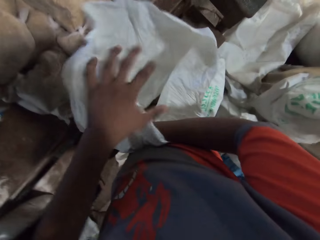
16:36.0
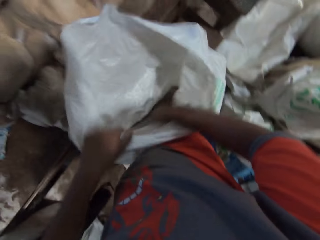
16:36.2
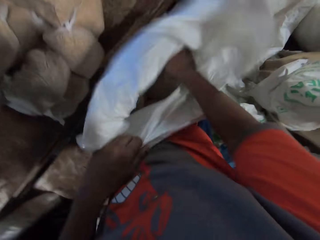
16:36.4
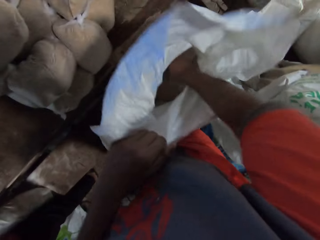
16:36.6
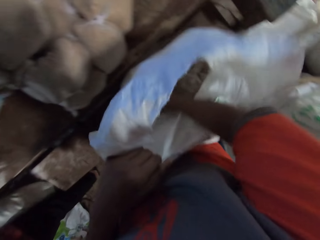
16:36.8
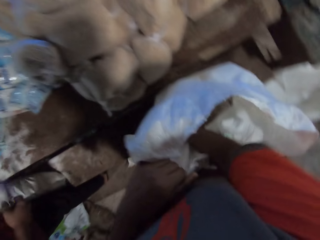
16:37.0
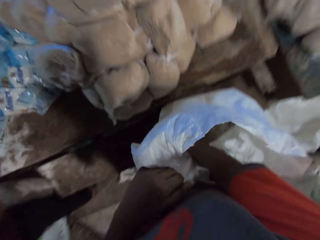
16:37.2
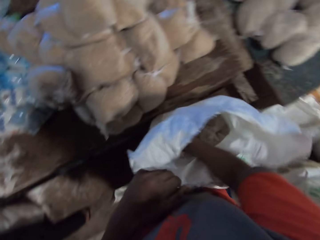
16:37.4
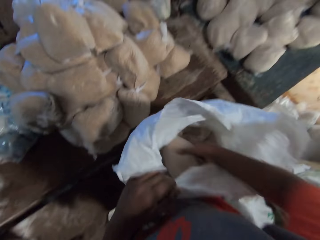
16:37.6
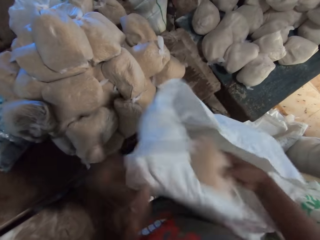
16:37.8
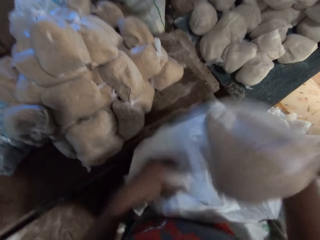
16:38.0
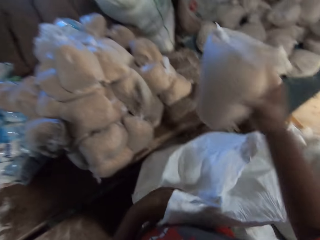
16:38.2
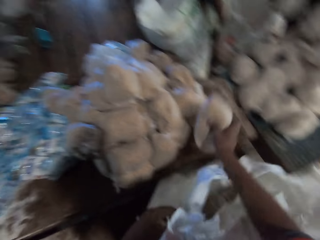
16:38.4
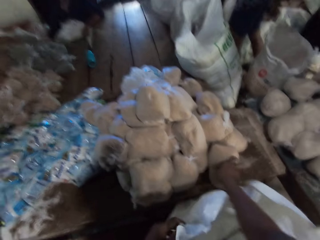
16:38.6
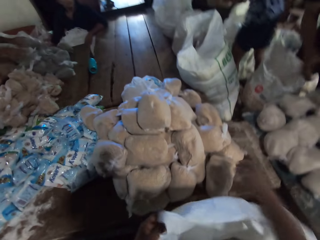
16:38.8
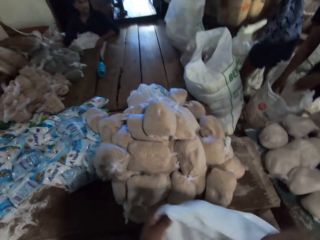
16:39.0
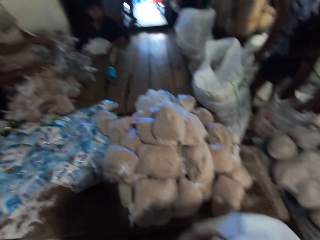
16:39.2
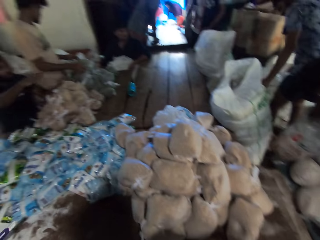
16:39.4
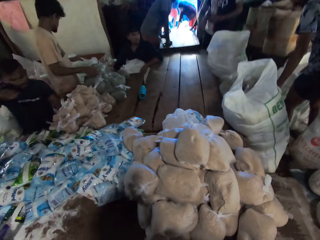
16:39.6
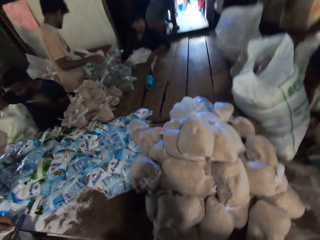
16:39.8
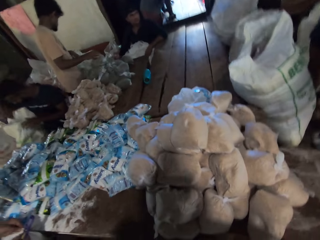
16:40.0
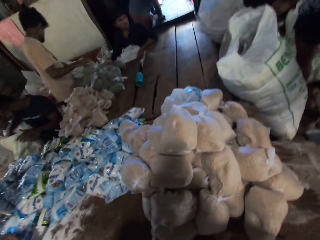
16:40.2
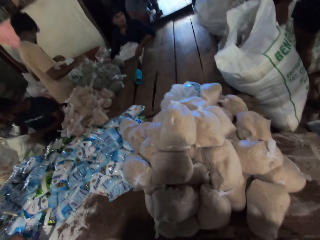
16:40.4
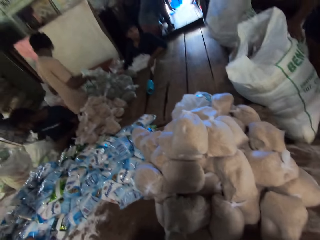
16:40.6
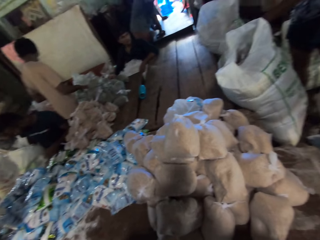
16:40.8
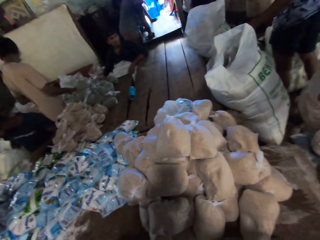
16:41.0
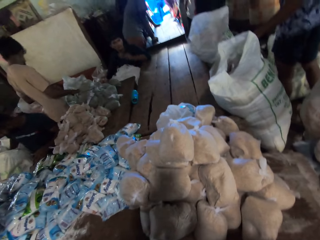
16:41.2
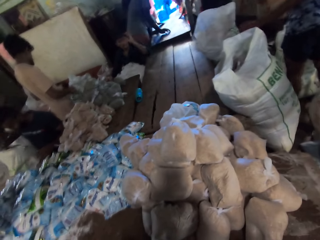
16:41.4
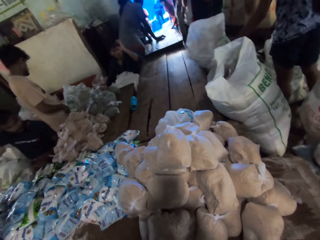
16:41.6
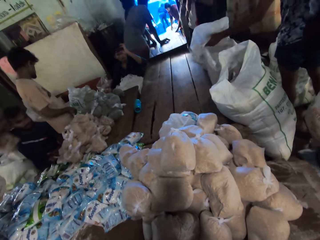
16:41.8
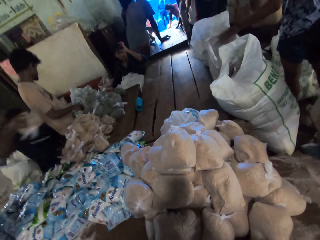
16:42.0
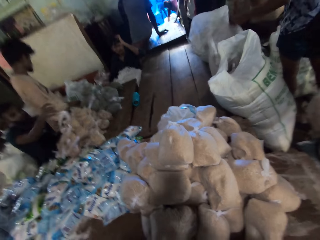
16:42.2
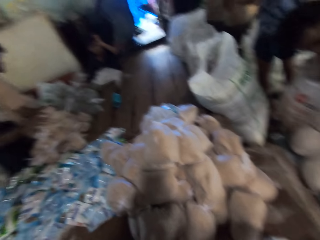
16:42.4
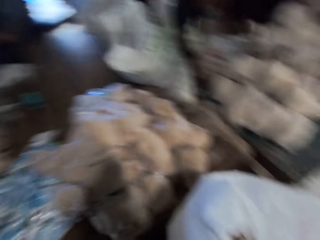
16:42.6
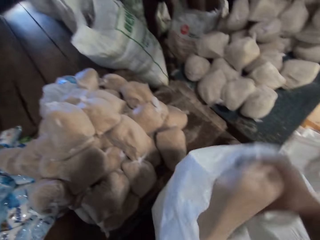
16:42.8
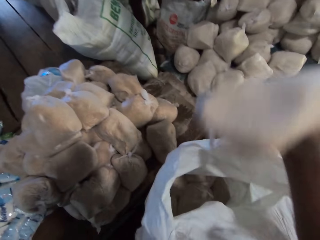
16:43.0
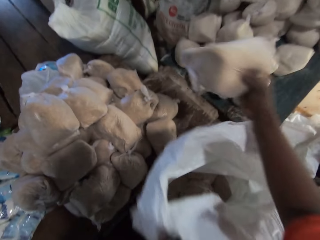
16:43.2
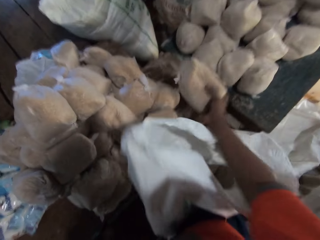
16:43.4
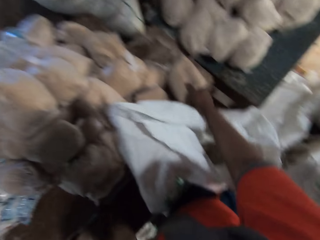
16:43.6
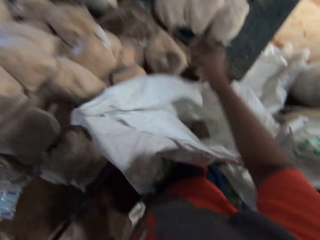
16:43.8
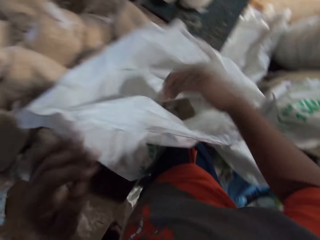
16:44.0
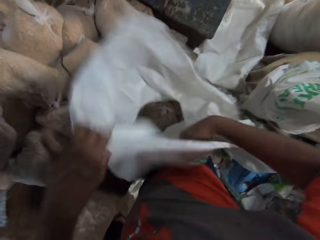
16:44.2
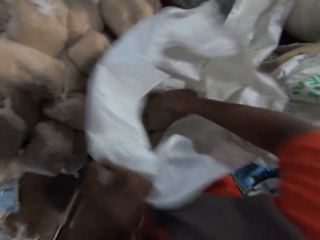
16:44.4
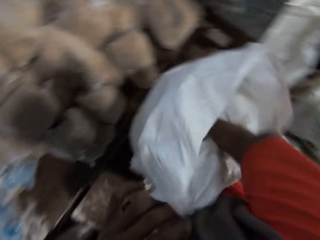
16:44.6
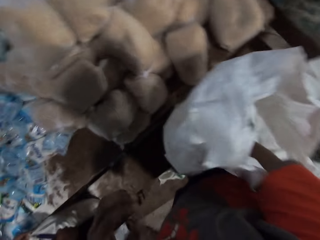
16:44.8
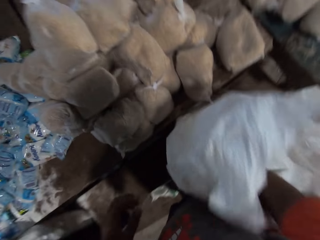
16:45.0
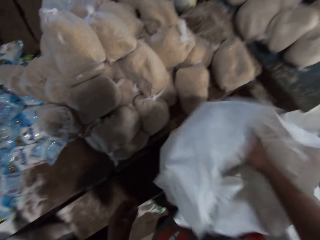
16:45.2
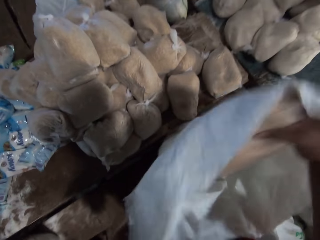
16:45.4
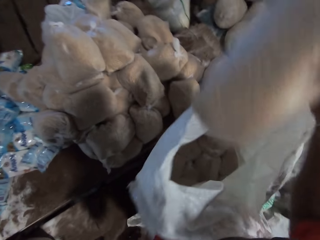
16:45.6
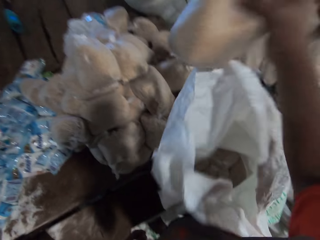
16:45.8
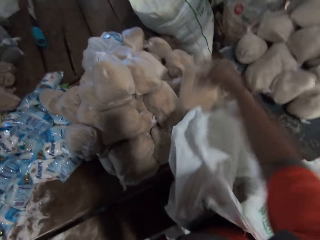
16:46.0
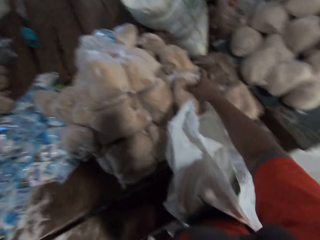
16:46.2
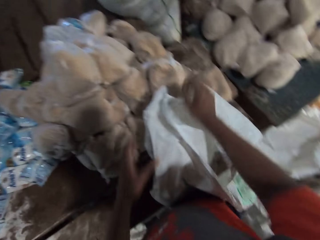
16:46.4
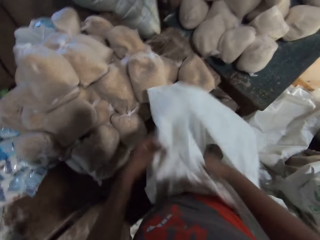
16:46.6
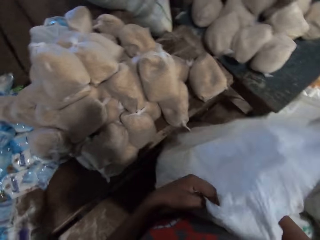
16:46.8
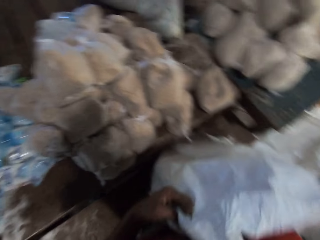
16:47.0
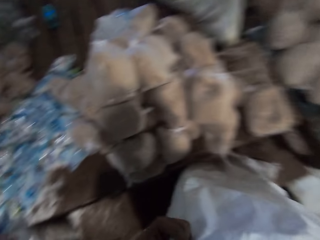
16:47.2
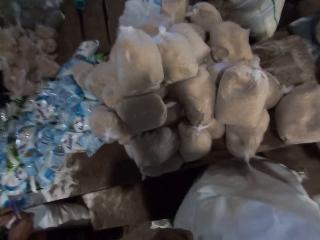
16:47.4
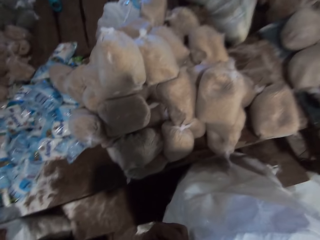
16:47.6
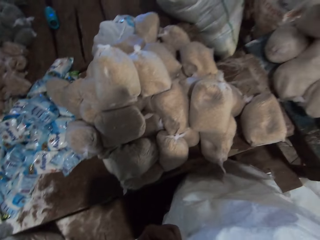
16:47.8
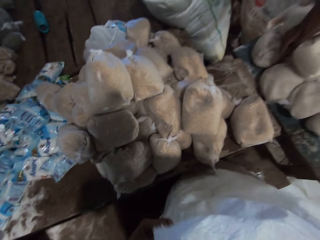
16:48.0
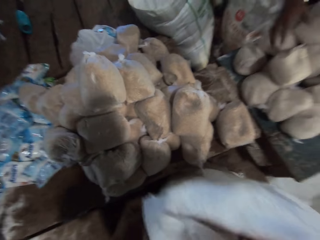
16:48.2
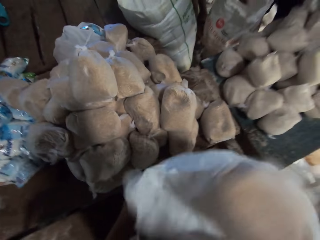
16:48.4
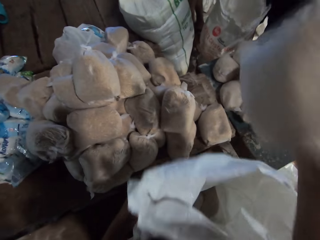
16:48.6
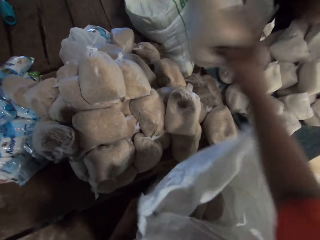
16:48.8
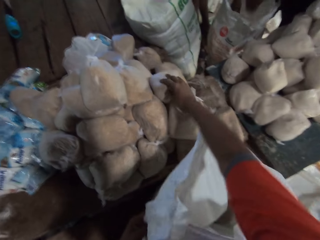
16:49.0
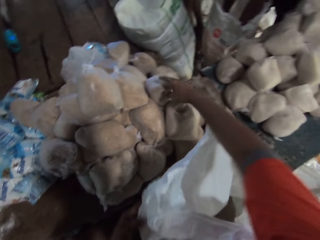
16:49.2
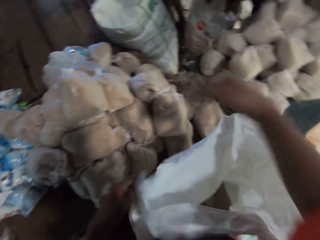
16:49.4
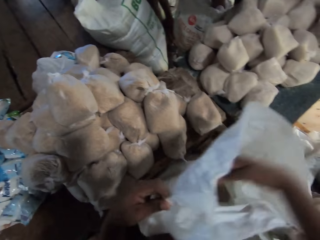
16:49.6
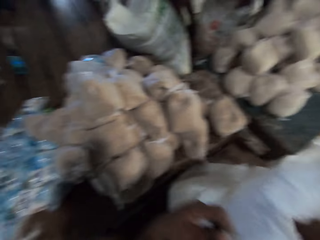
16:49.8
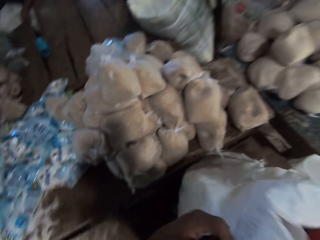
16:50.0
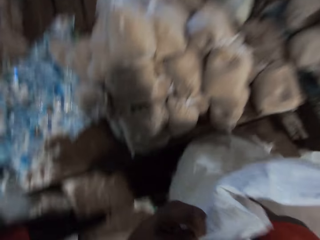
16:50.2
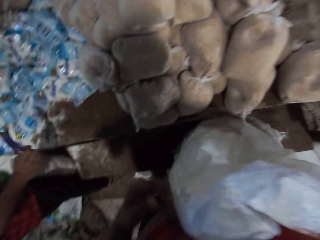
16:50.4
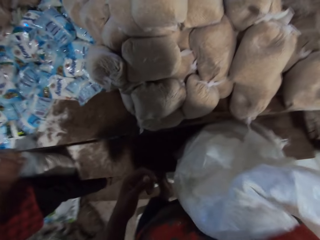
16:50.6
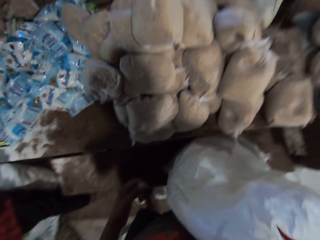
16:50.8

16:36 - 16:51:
The camera wearer holds the sack or bag with his left hand. He picks up a cereal pack from the sack with his right hand. He drops the cereal pack on the table with his right hand. The man drops a cereal pack on the pile of cereal packs on the table with his right hand. Another man adjusts a plastic bag with his left hand. The camera wearer looks around the table. The first man picks up a cereal pack from a sack with his right hand and drops the cereal pack on the pile of cereal packs on the table with his right hand. The camera wearer picks up a cereal pack from the sack with his right hand. He drops the cereal pack on the table with his right hand. He holds the sack with his left hand. He picks up a cereal pack from the sack with his right hand. He drops the cereal pack on the pile of cereal packs on the table with his right hand. He holds the sack with his left hand. A third man drops a cereal pack on the pile of cereal packs on the table with his right hand. The camera wearer lifts a packet of something from the bag. He drops the cereal pack on the pile of cereal packs on the table with his right hand. He holds the sack with his left hand.

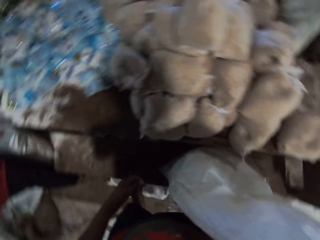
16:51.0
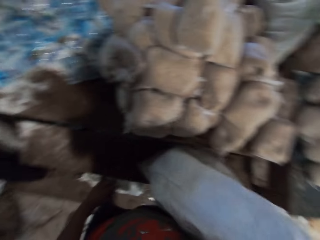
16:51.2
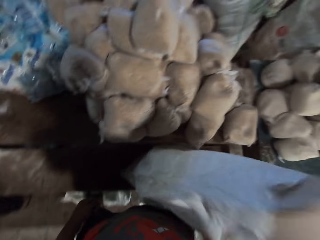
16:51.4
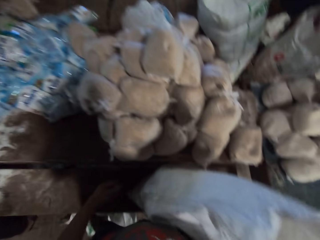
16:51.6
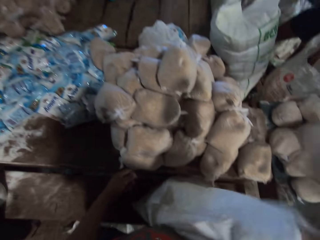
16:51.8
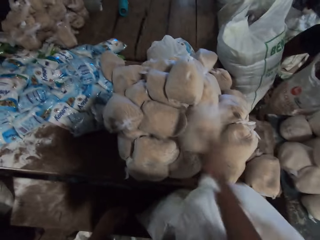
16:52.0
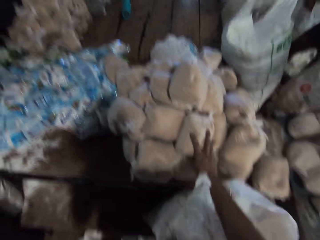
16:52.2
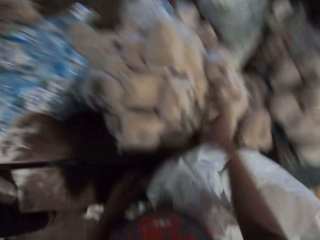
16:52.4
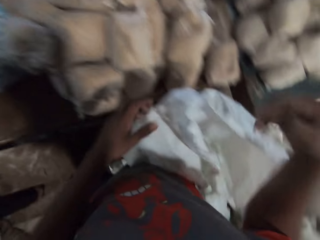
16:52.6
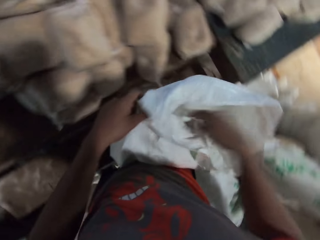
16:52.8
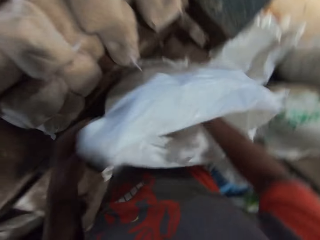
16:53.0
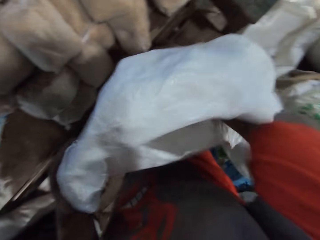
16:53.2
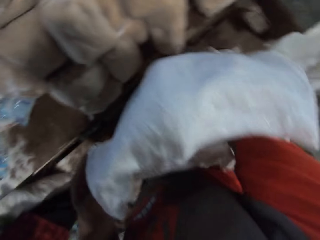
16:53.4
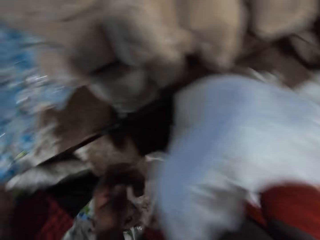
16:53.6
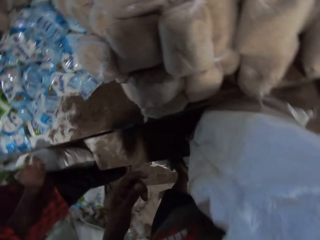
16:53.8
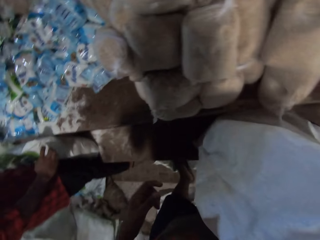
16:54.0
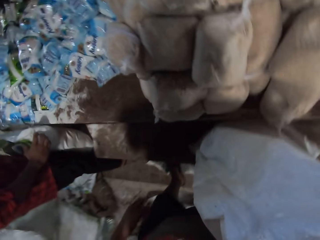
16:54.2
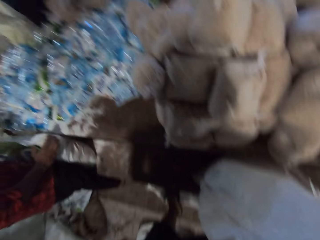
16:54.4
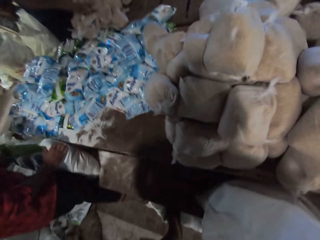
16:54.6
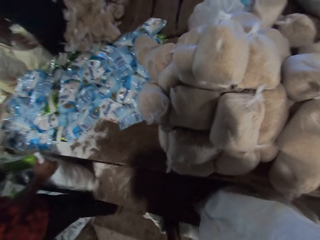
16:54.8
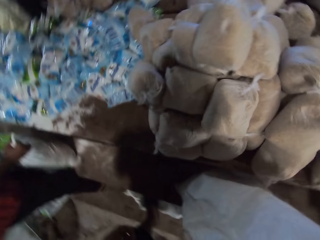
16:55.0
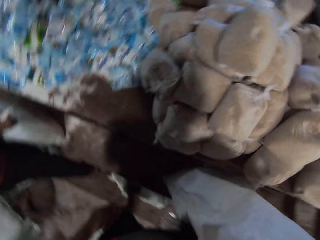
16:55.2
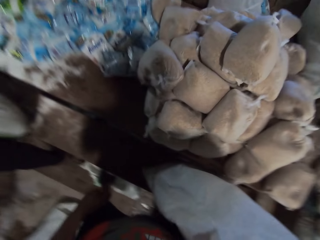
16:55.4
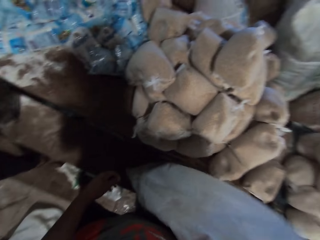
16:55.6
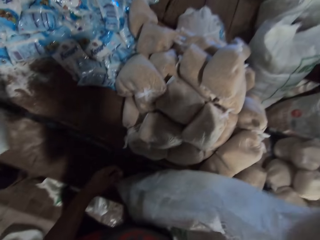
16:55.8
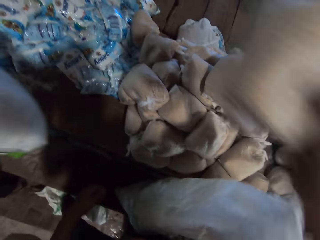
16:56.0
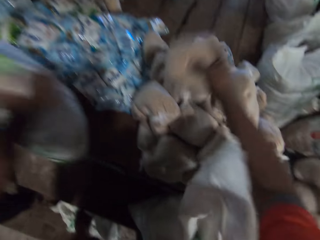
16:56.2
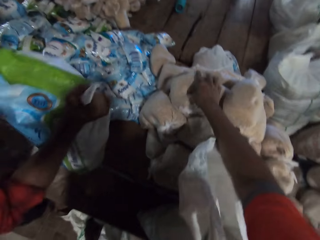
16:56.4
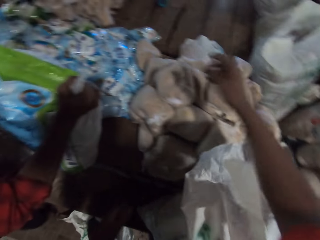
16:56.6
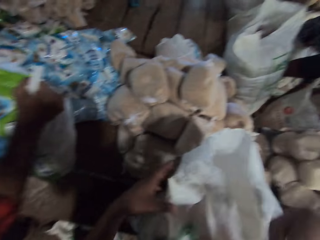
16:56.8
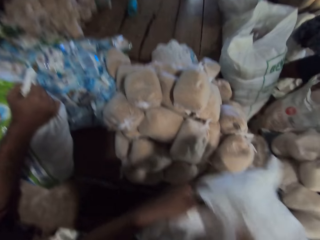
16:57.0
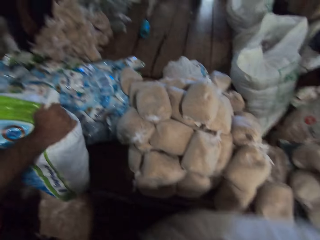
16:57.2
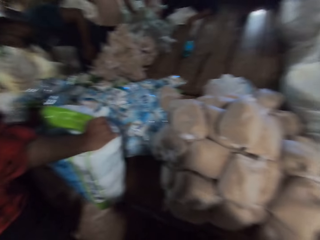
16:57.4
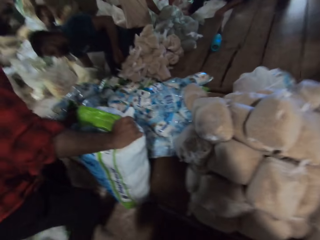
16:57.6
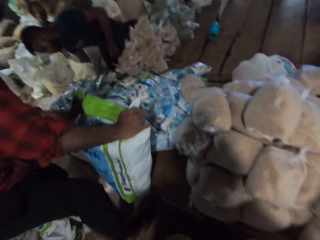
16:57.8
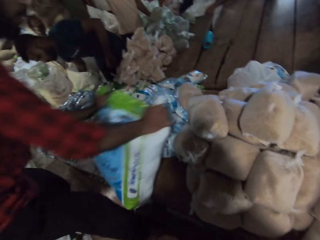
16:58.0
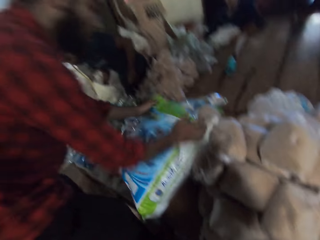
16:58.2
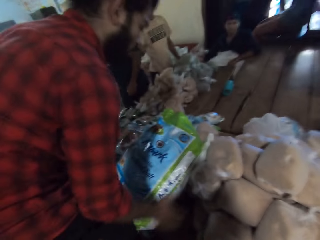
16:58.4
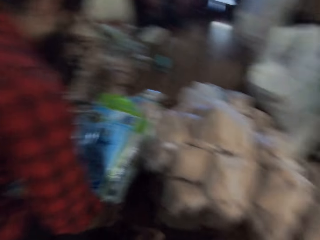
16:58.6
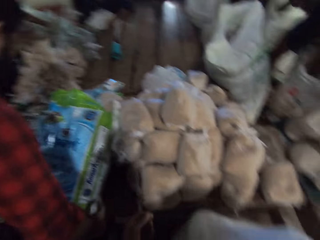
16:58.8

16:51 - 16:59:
The camera wearer picks up a cereal pack from the sack with his right hand. He drops the cereal pack on the pile of cereal packs on the table with his right hand. He holds the sack with his left hand. The man picks up a bag of salt from the floor with both hands. The camera wearer picks up a cereal pack from the sack with his right hand. The man drops the bag of salt on the table with both hands. The camera wearer drops the cereal pack on the pile of cereal packs on the table with his right hand. He holds the sack with his left hand.
